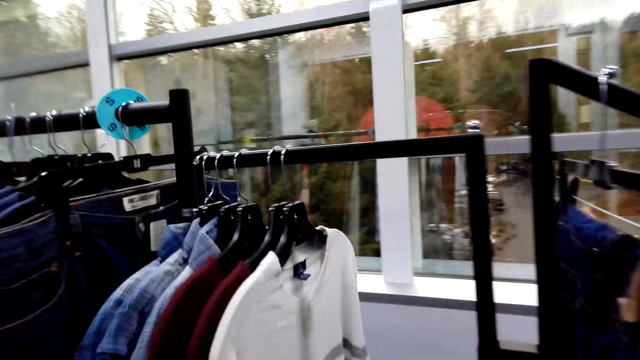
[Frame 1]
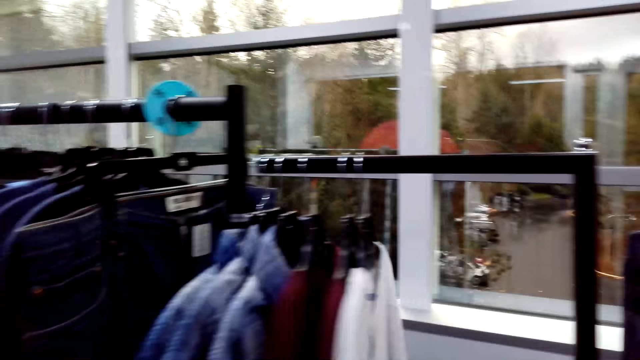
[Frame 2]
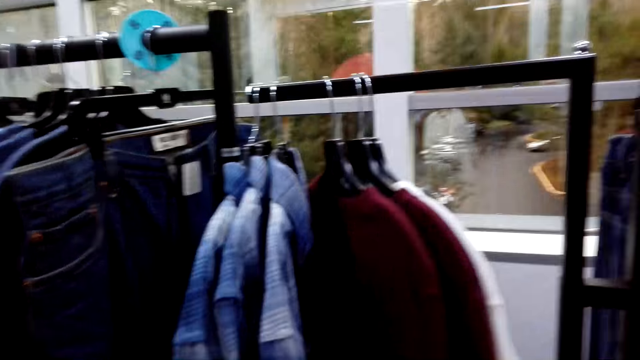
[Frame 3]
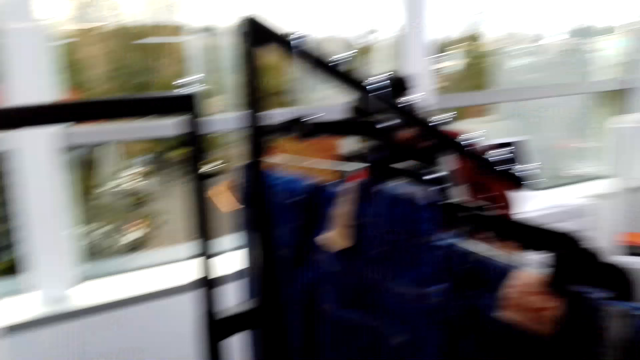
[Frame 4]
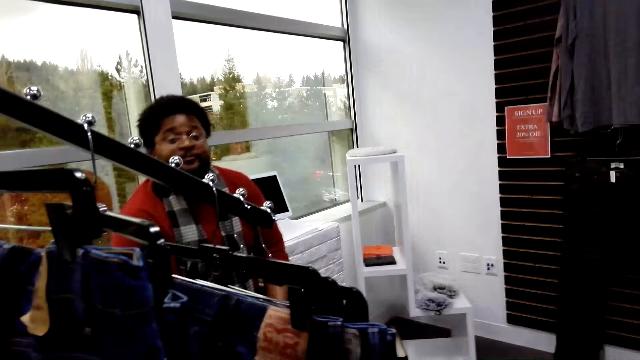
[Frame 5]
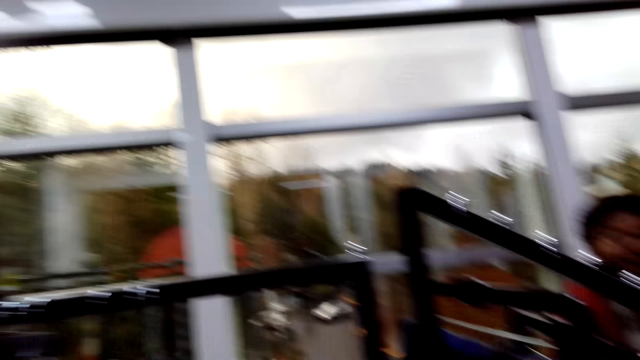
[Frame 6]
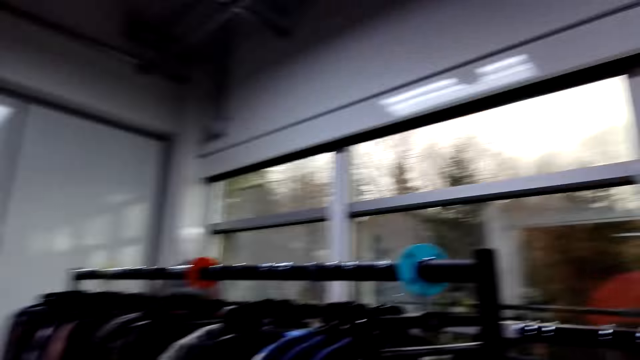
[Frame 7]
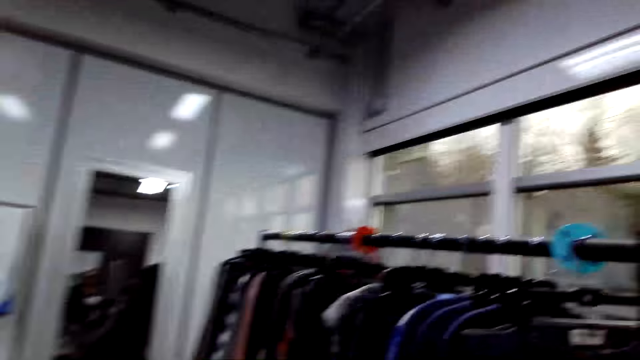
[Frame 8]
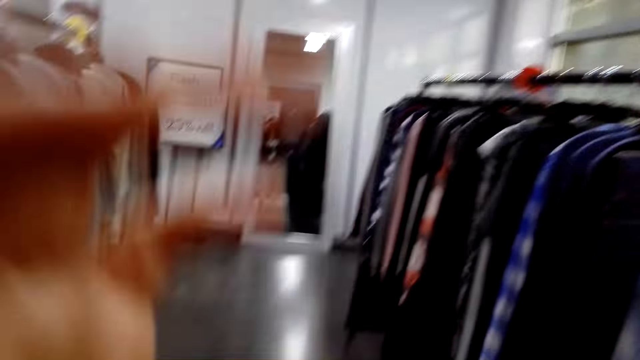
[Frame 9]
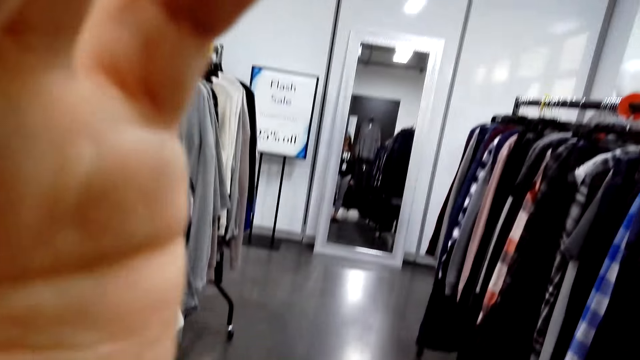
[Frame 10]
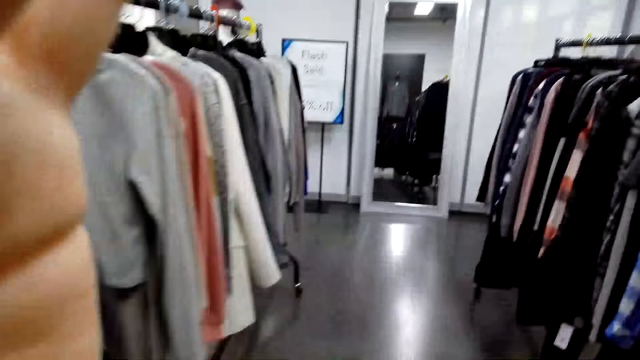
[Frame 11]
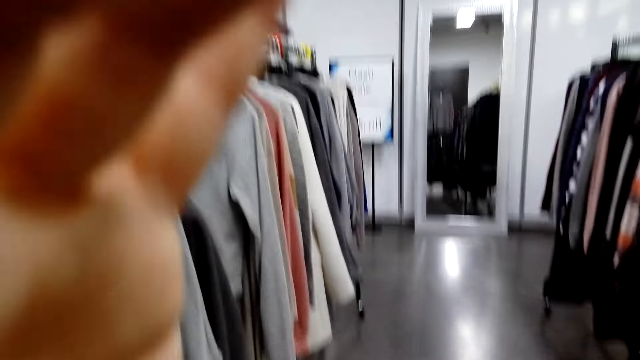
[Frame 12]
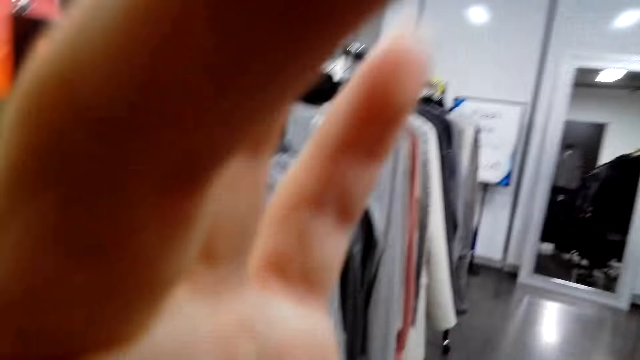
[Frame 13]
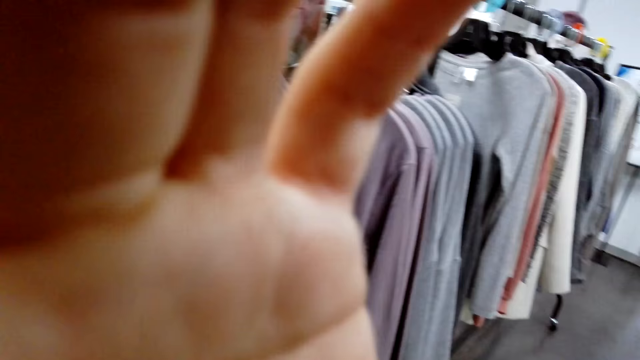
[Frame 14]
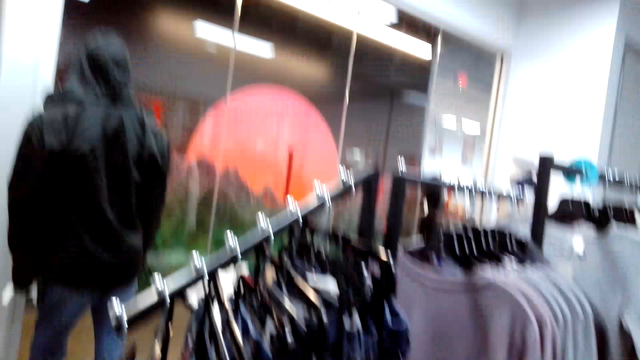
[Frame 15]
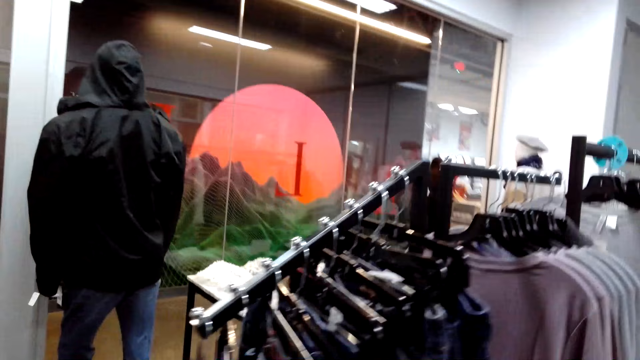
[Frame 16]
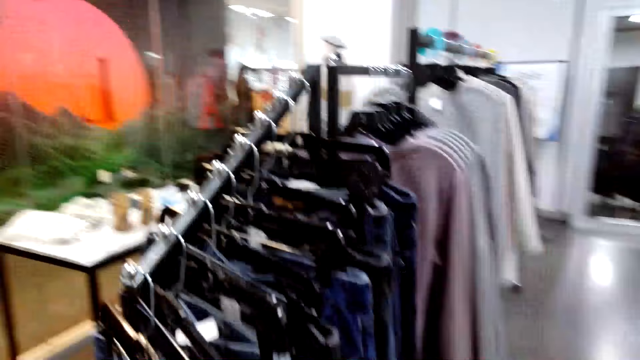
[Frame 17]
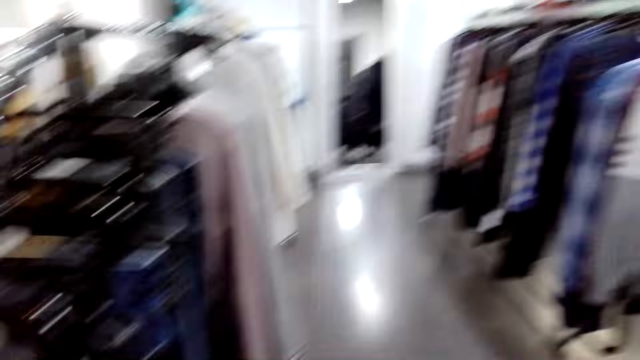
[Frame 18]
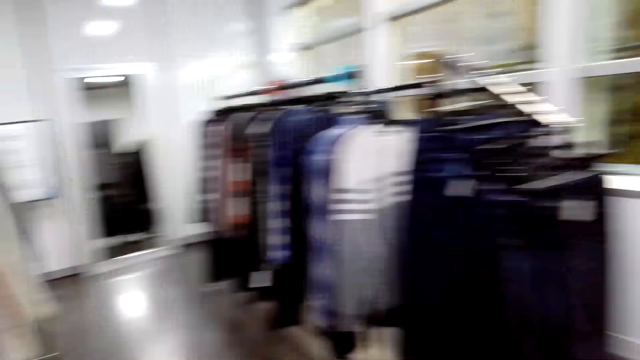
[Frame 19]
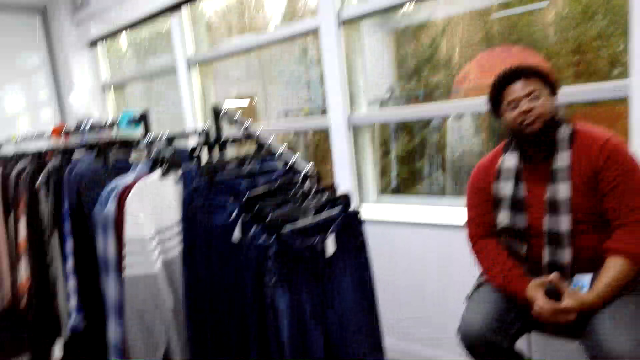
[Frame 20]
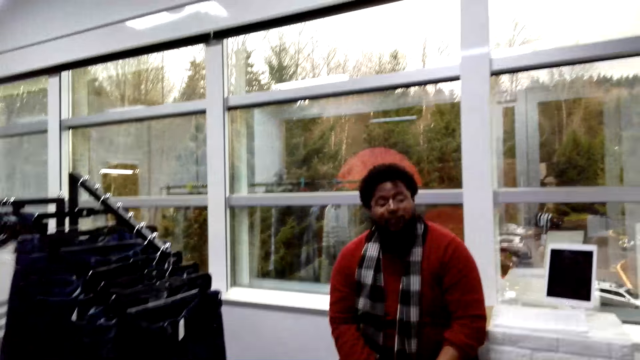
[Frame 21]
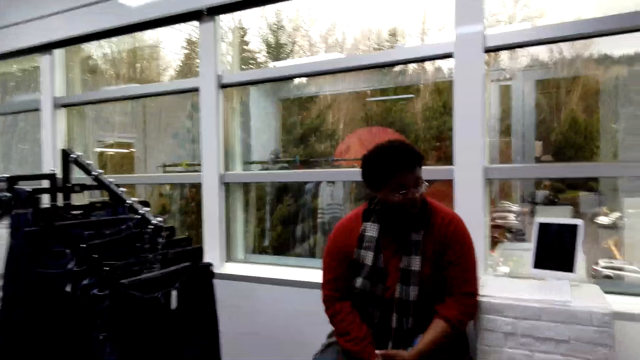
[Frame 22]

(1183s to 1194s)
The camera wearer walks around. He holds the clothes on the hangers. He turns around. He adjusts a camera. He carries his hand. He looks at the clothes. He turns around.

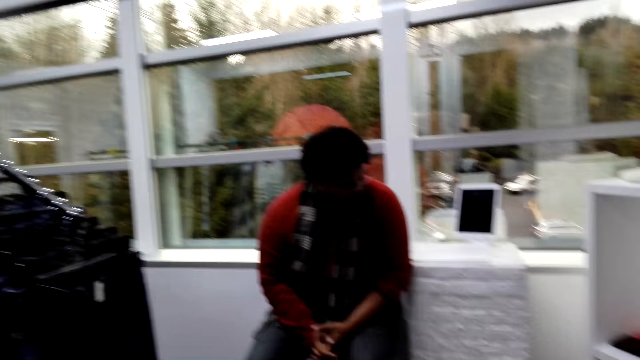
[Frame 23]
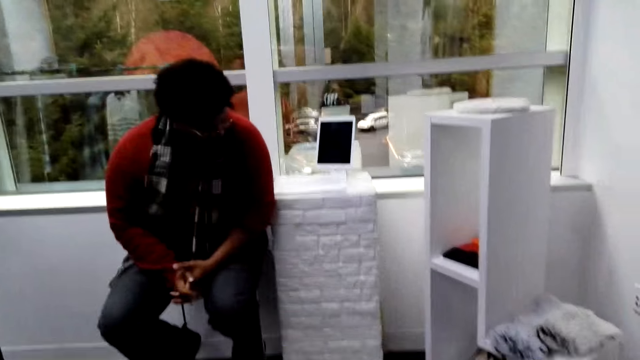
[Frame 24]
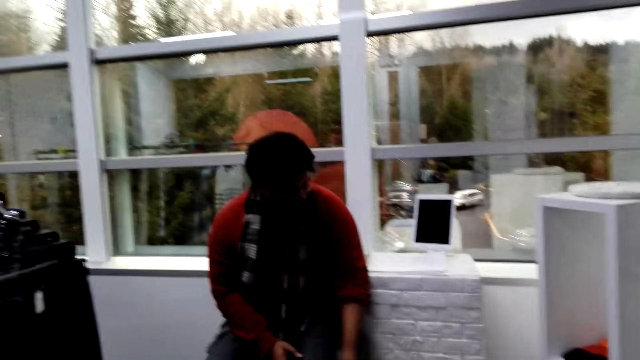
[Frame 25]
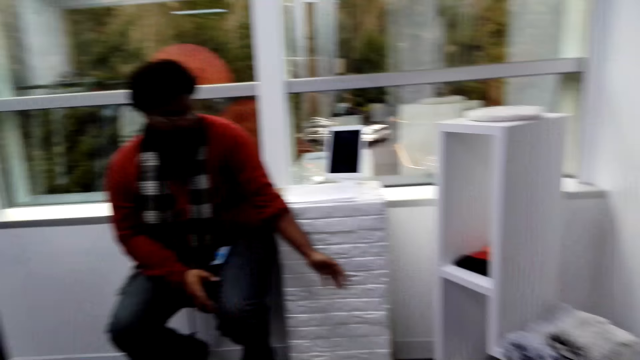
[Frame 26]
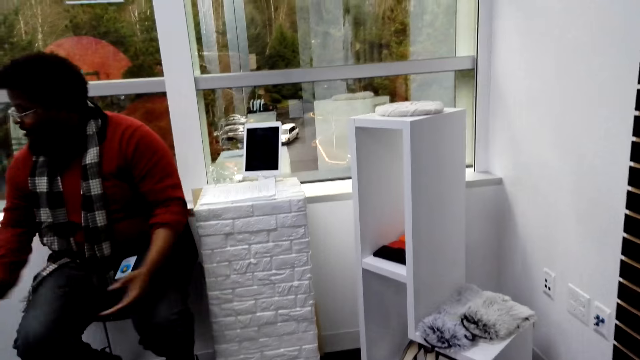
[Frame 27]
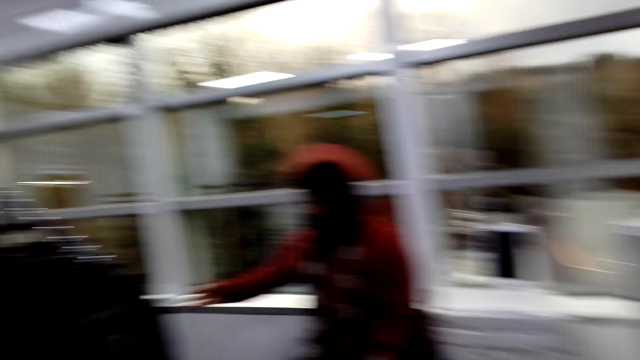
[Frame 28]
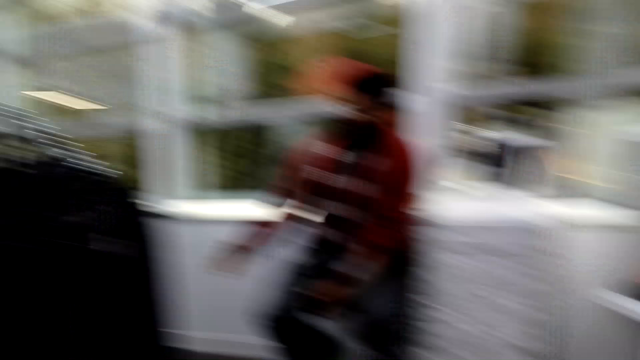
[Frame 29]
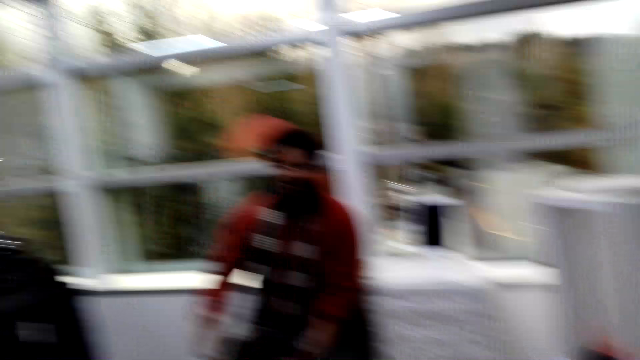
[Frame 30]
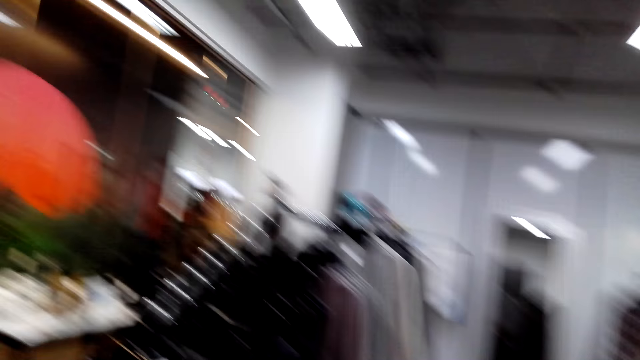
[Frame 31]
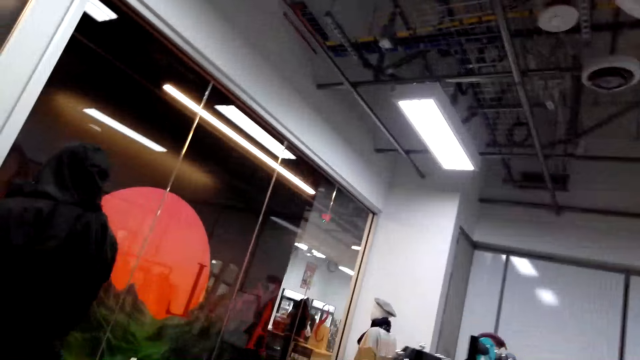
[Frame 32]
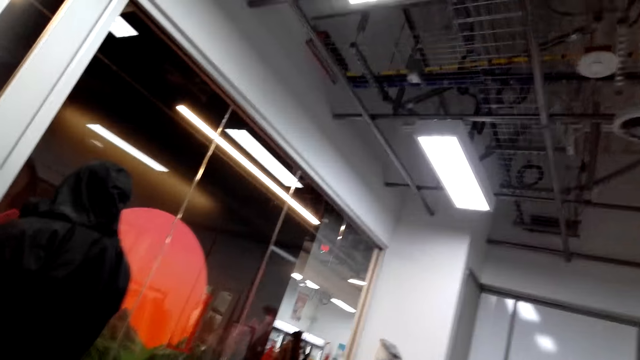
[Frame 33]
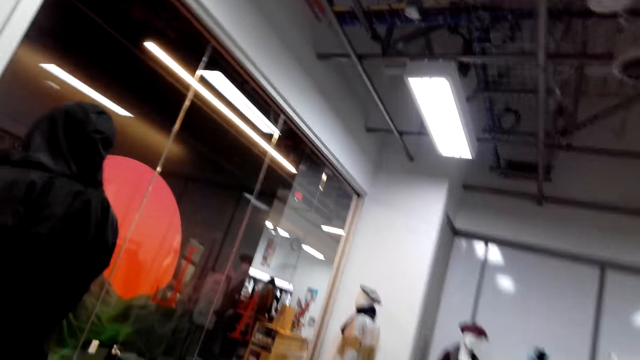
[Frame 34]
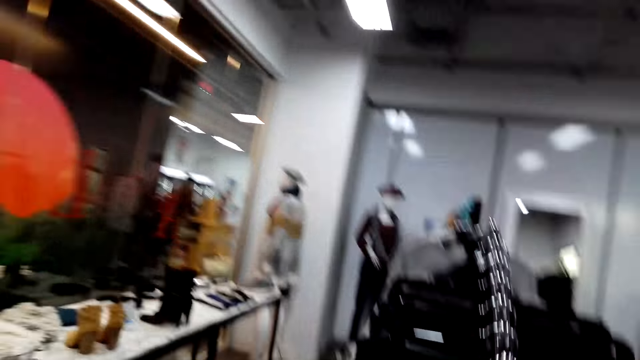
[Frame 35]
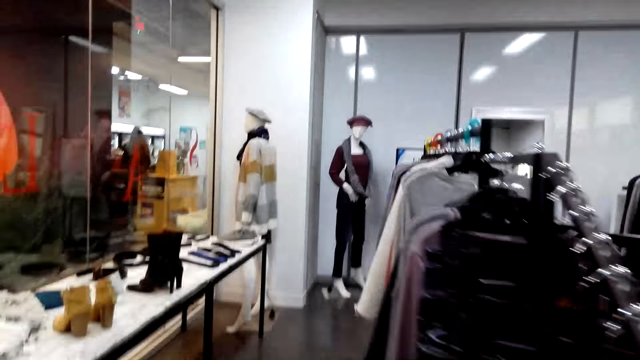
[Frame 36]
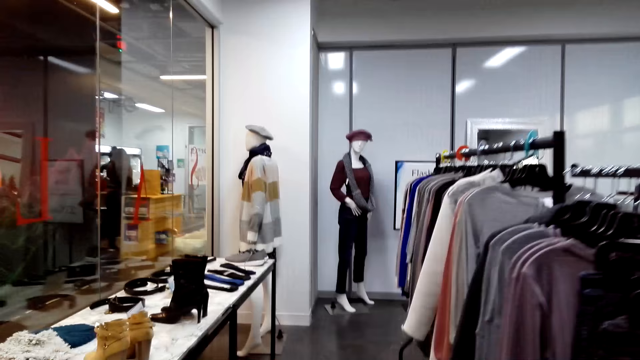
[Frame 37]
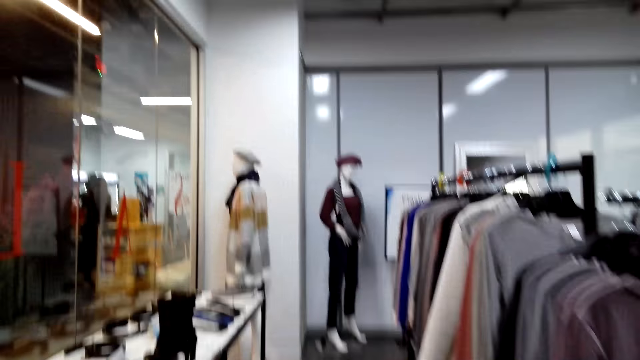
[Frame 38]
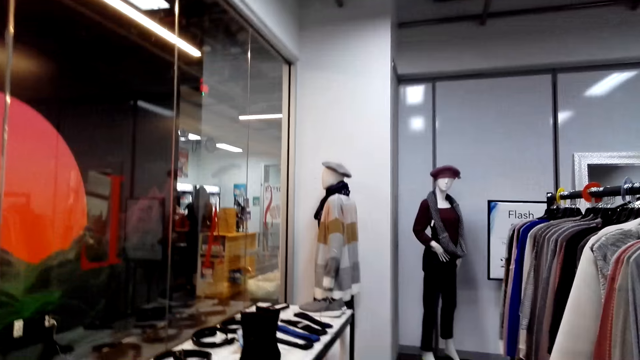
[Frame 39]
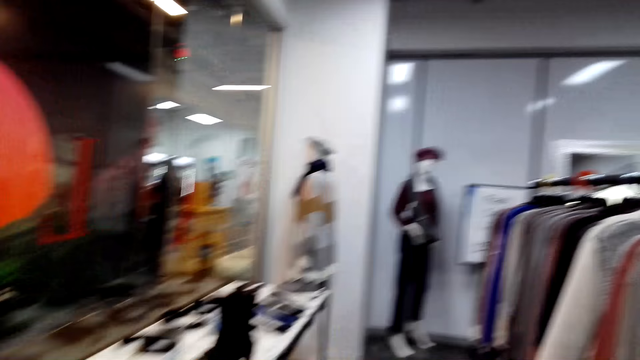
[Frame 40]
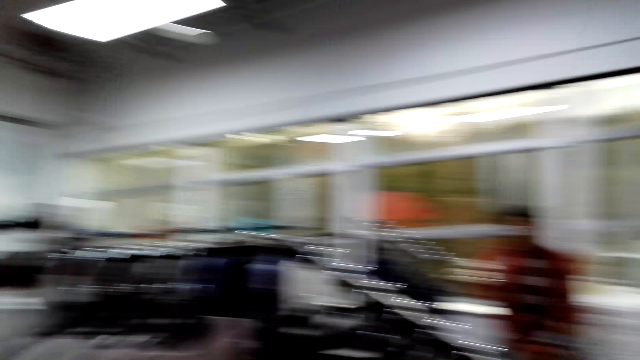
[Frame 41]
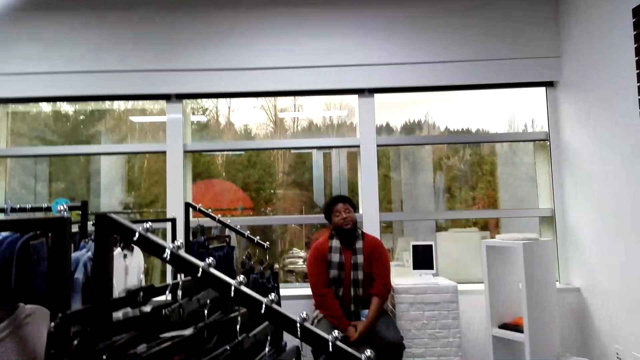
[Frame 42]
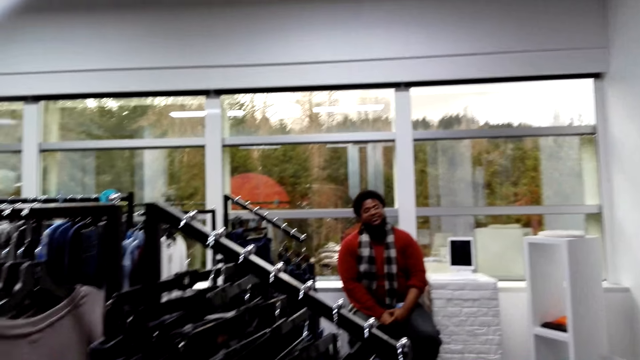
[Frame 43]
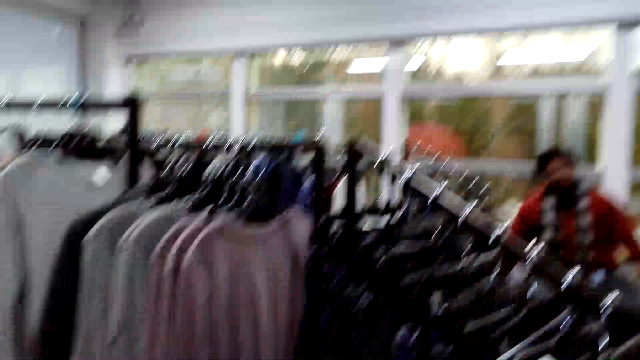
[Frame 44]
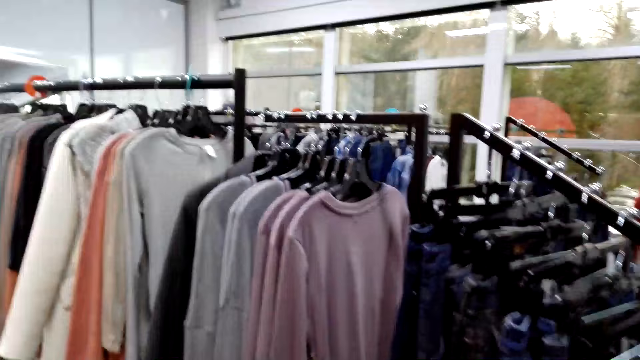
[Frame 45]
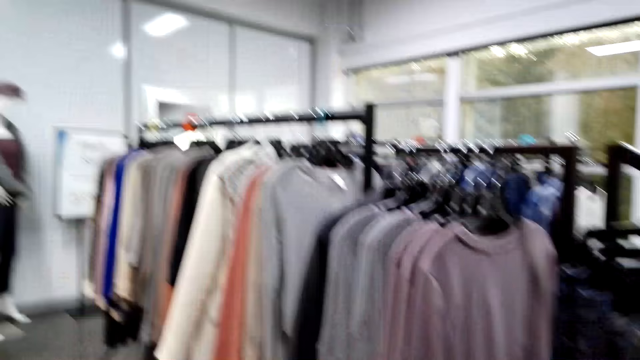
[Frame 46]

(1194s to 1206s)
A person turns to the side. The camera wearer turns around. The person moves hands around. The camera wearer turns around. The person communicates with the camera wearer. The camera wearer looks at the clothes. They walk in the boutique. They turn around.
